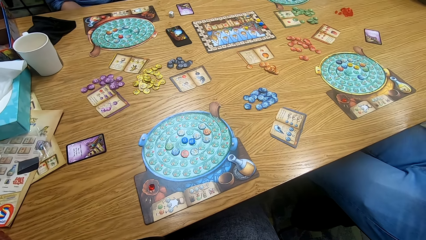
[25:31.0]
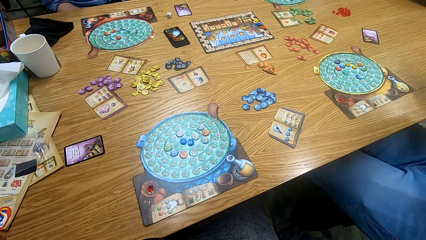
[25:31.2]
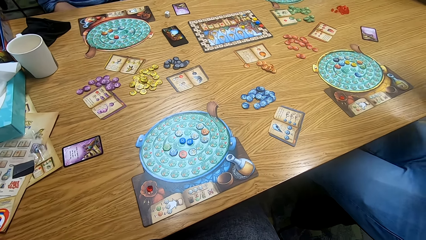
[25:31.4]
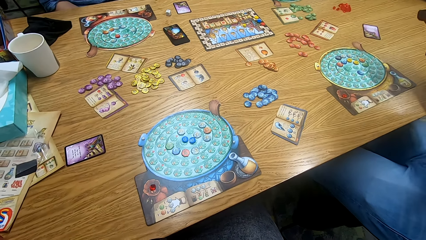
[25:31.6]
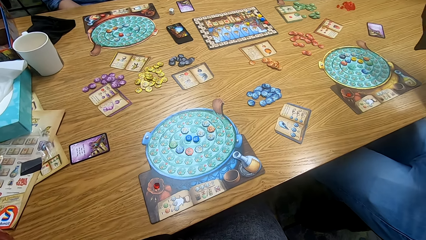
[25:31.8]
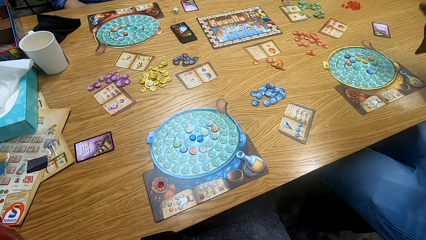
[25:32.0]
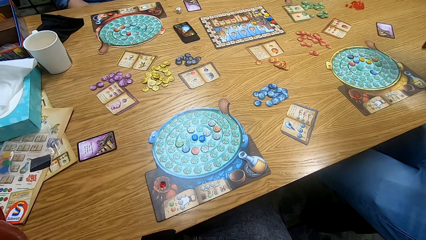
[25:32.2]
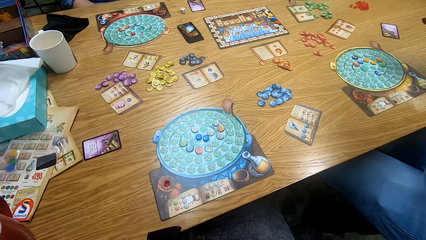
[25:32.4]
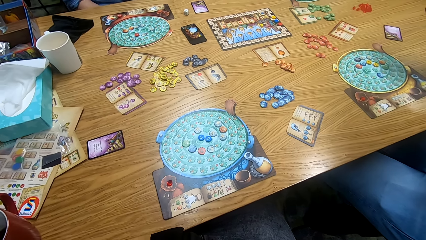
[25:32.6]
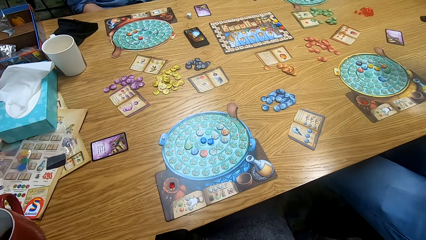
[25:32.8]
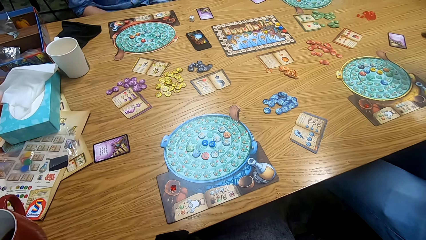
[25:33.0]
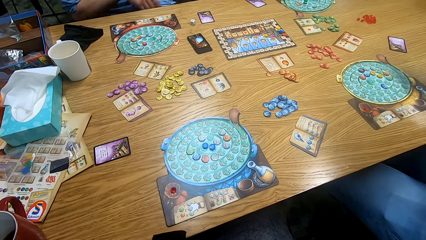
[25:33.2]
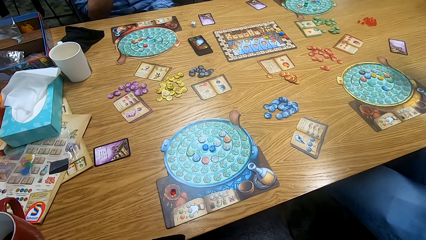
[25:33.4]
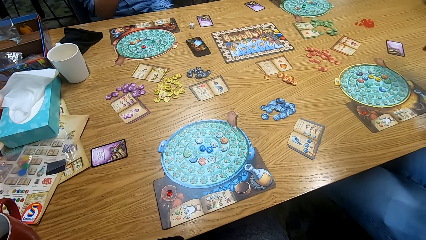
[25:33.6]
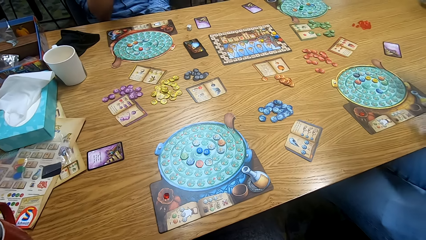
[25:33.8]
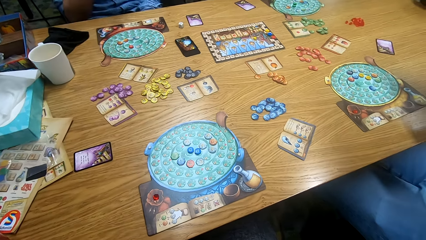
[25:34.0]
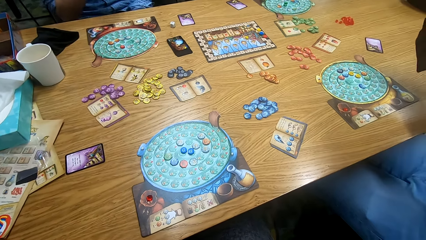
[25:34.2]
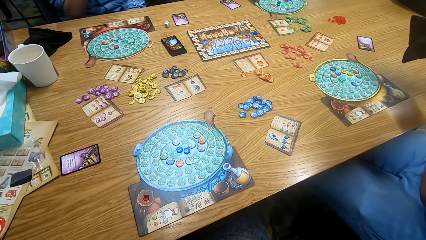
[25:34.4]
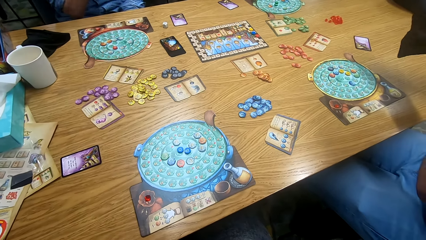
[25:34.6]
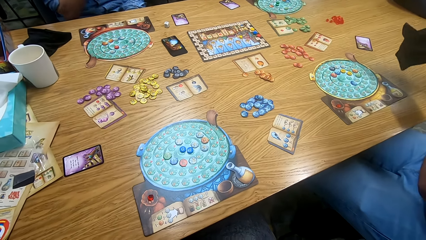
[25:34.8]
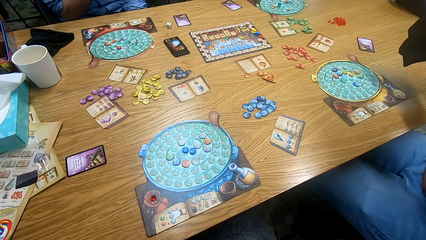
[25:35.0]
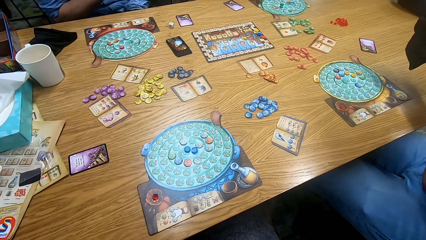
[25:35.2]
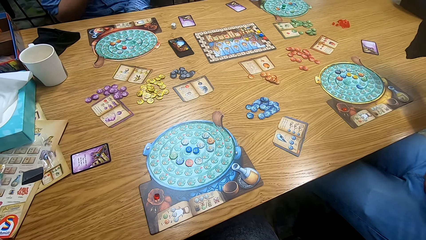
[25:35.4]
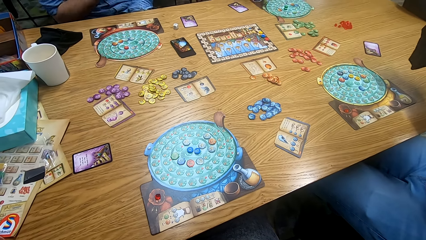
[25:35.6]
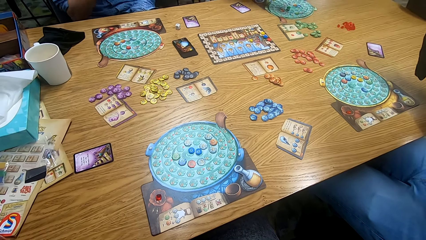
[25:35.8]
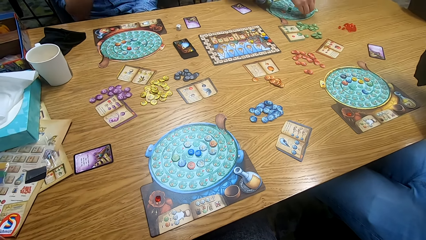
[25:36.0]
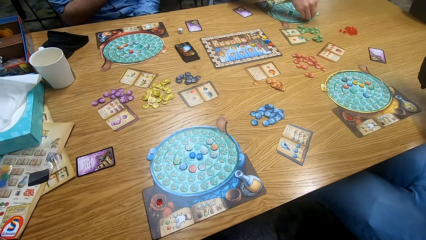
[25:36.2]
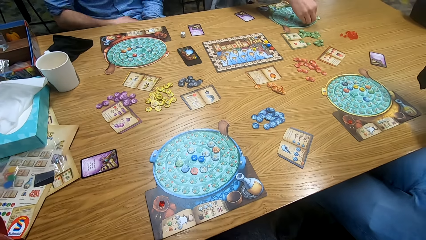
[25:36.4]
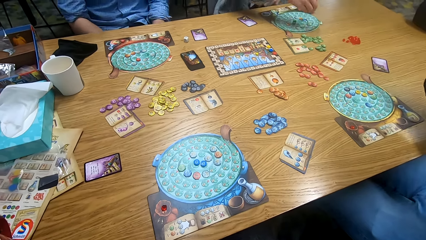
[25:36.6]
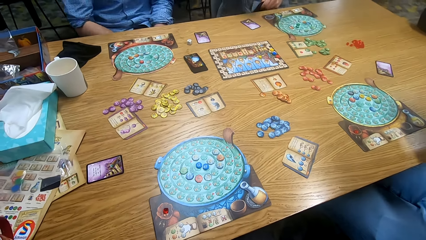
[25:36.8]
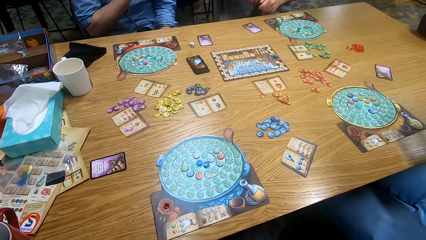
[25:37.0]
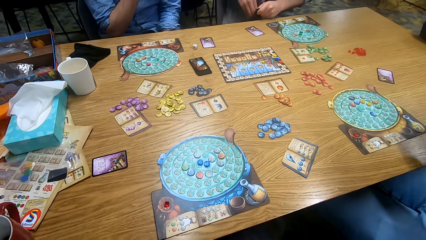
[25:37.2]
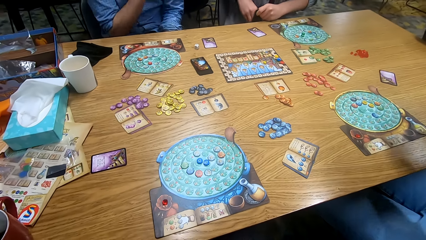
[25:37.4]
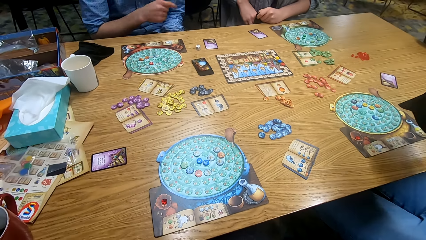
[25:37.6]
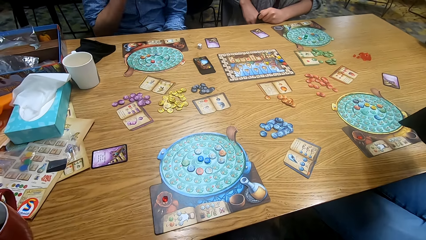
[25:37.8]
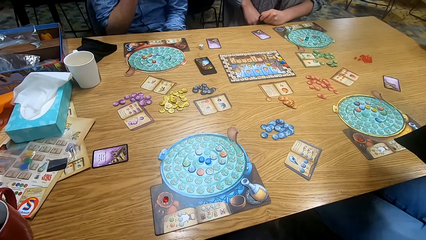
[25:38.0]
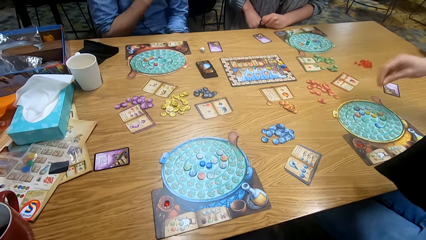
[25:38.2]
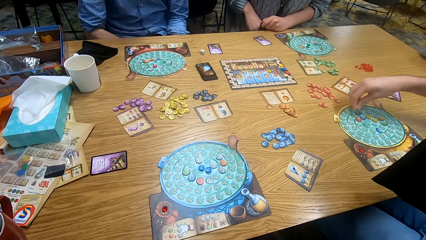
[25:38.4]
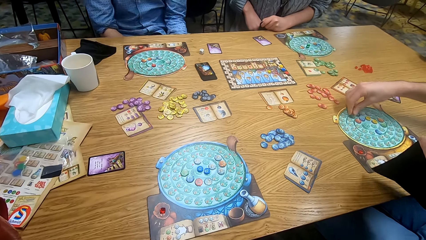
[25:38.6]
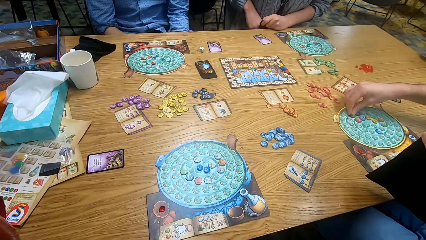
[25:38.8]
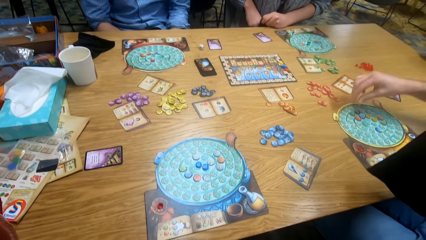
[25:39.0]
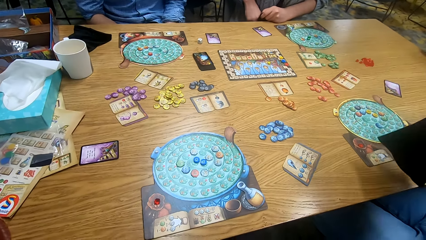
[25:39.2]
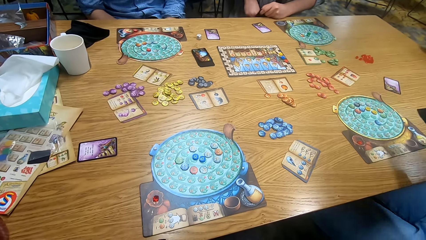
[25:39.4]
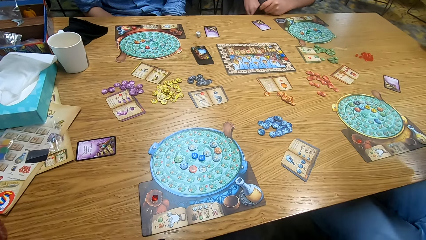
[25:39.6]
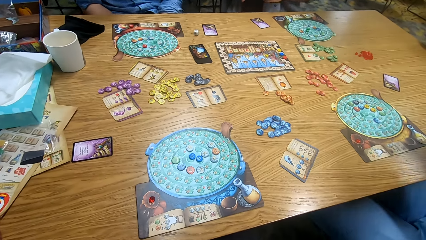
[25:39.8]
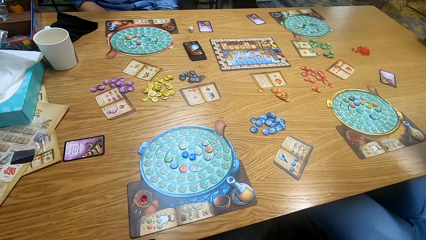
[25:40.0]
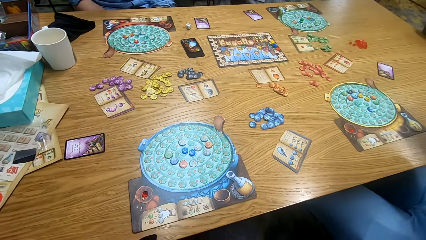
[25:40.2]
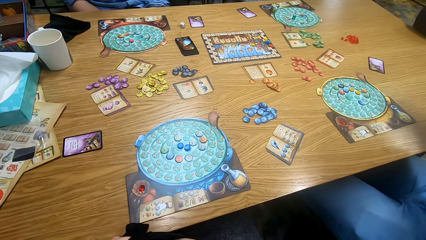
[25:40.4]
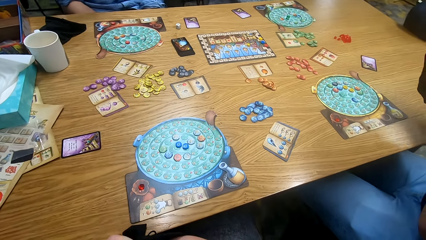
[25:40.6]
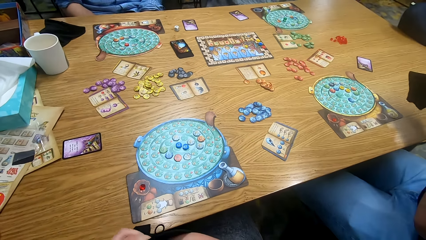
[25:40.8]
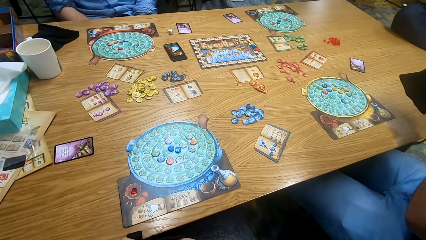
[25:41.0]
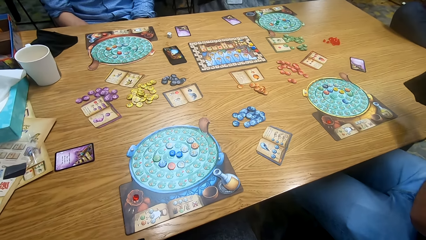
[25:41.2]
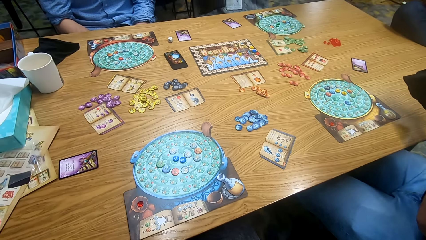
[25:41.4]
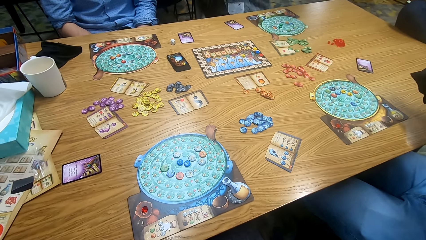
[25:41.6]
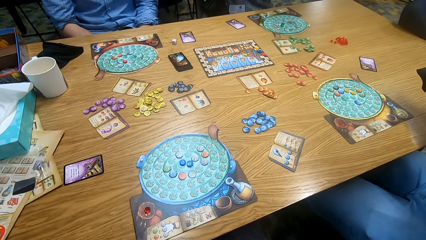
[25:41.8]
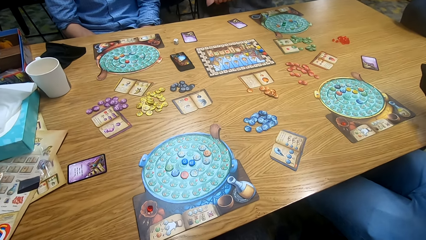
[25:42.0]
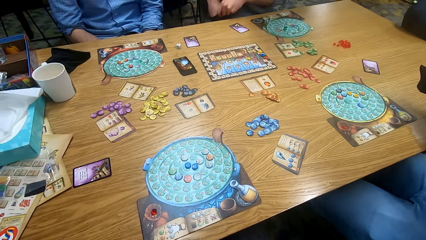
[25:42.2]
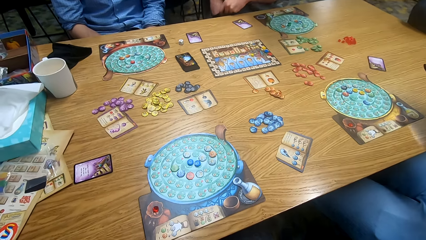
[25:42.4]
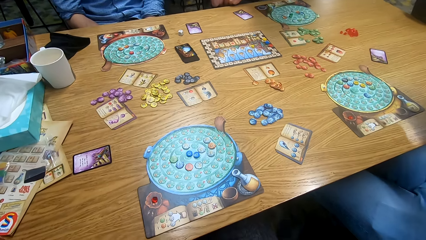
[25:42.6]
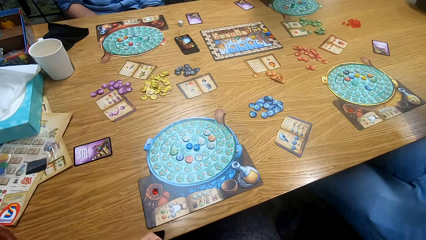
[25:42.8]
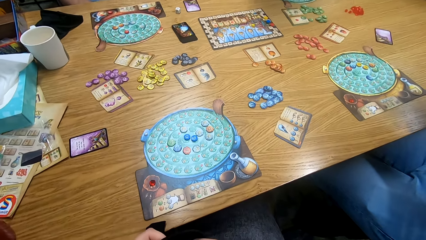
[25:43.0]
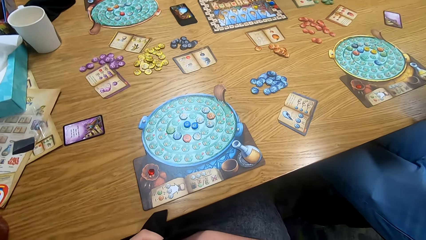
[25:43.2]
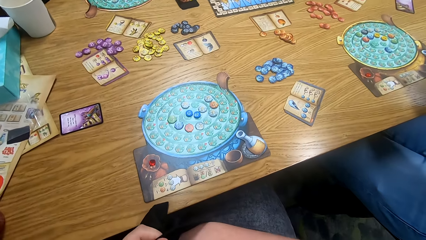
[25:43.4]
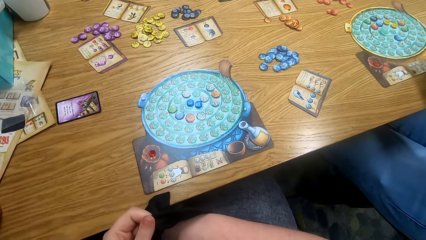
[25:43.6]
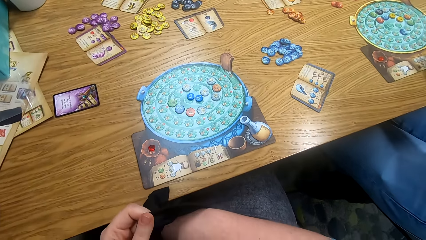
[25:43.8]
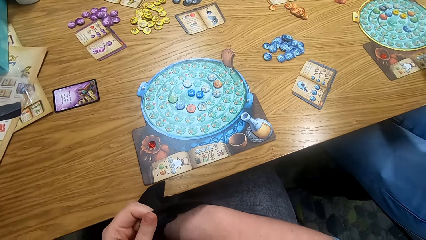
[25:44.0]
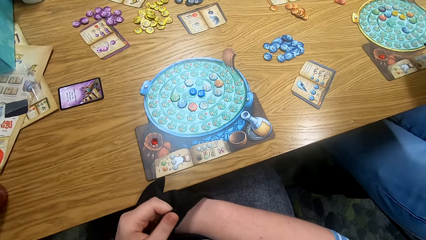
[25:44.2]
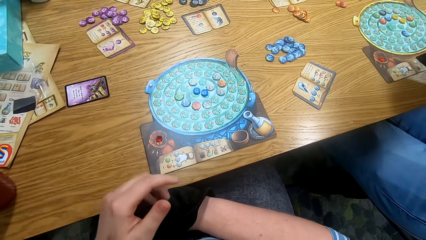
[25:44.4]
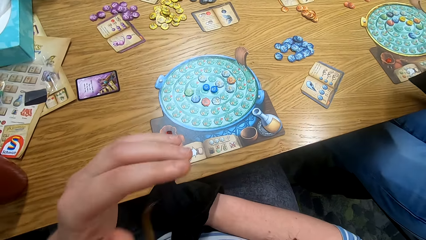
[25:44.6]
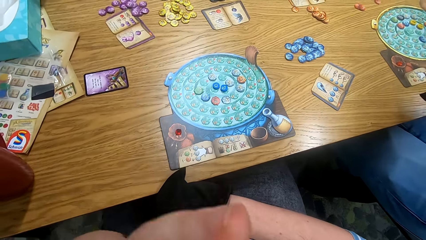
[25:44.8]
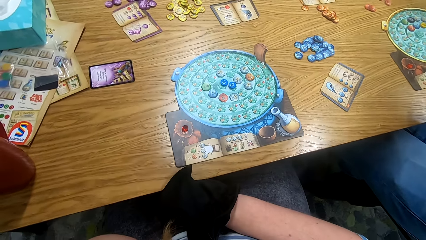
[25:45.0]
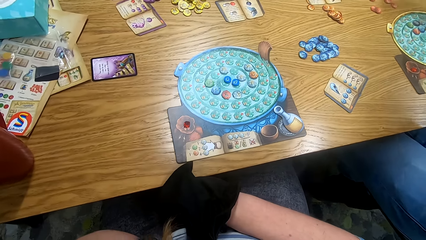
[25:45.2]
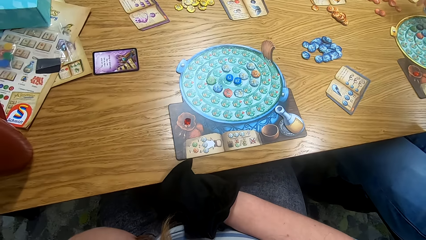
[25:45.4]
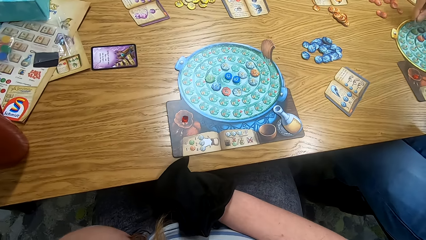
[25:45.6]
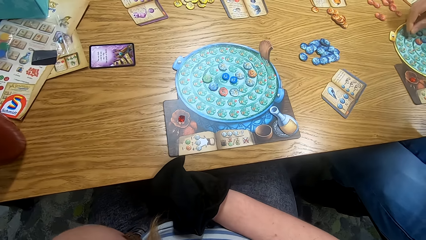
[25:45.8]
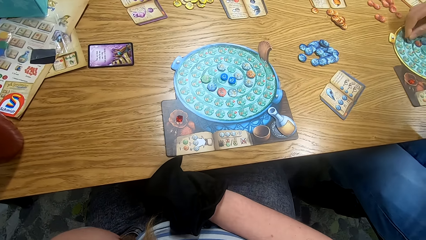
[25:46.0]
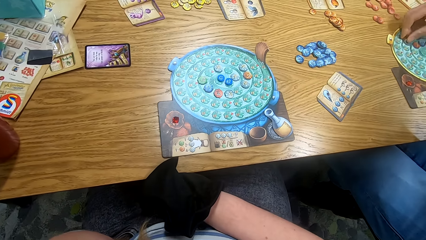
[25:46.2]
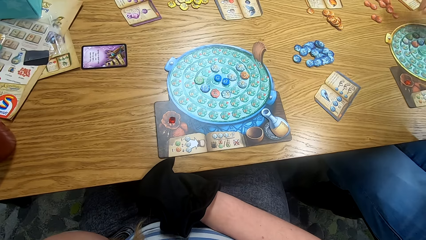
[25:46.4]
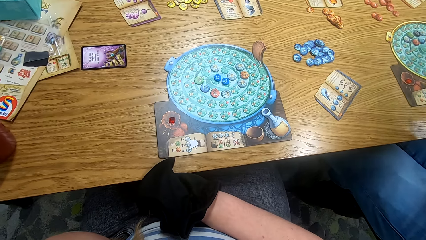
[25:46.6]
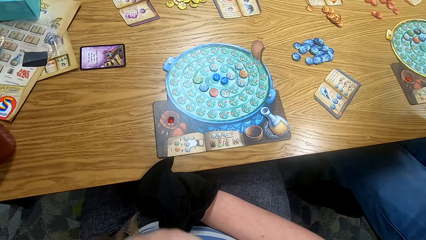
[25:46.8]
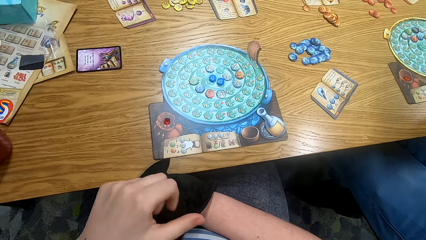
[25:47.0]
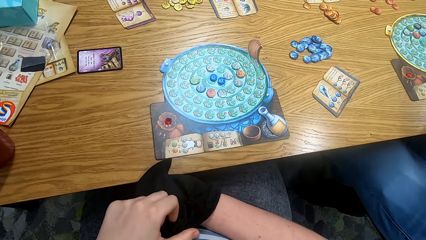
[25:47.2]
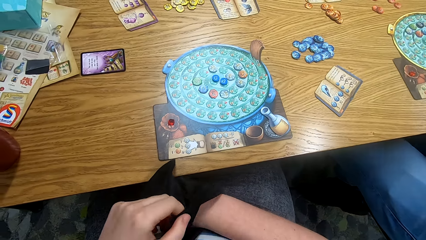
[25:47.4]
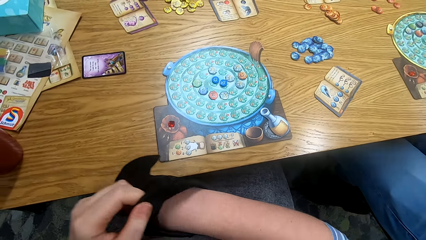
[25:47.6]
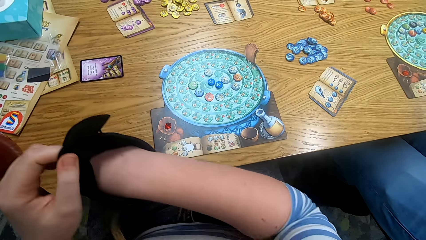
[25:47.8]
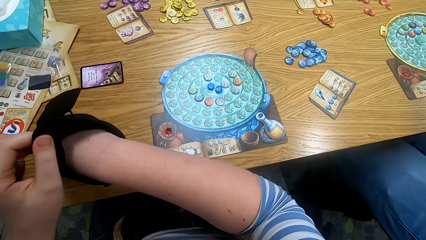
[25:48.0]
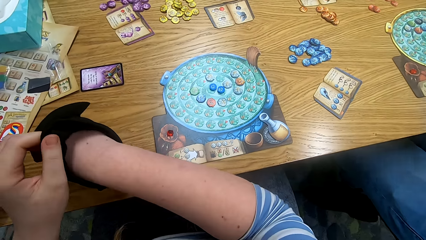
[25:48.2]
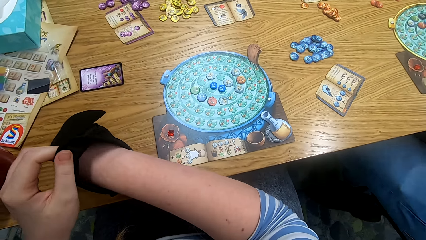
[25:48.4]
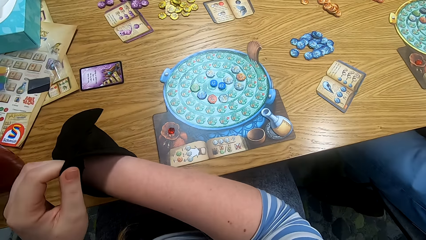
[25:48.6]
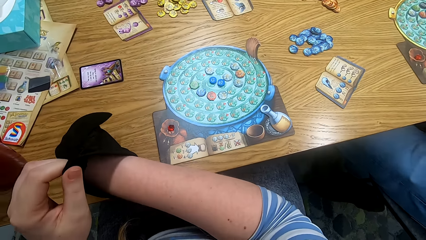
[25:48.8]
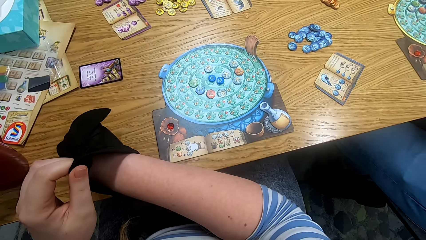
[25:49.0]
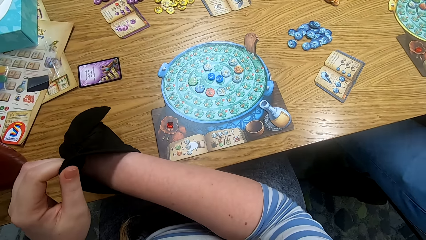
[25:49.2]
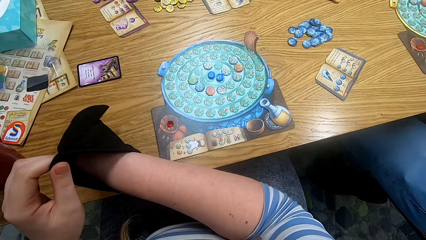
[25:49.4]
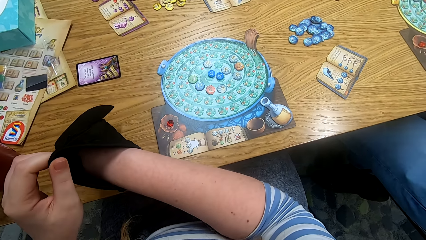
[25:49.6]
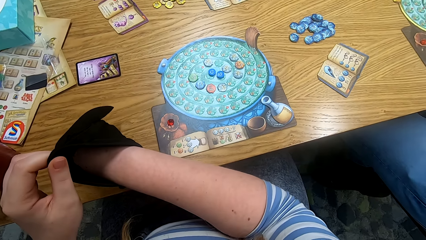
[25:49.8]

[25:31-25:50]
The camera wearer looks around. A man plays the game. Another man shakes a hand. The first man plays the game. The second man moves hands. The camera wearer looks around. Another man plays the game. The camera wearer looks around. The second man moves hands. The first man plays scrabble. The second man moves hands. The camera wearer looks around. They look around. The first man plays something. The camera wearer plays the game. The first man plays something. The camera wearer raises a hand. They look around and move a hand. They look around. The first man plays something. The camera wearer plays the game. They search the bag.
